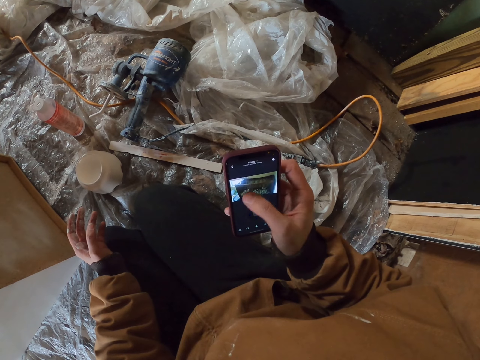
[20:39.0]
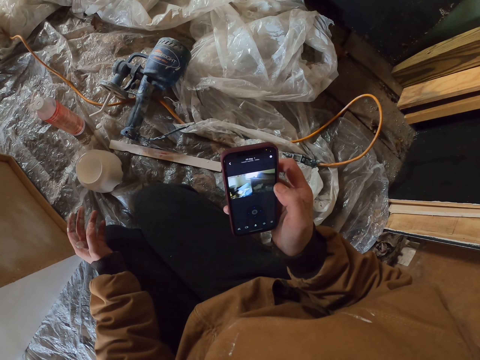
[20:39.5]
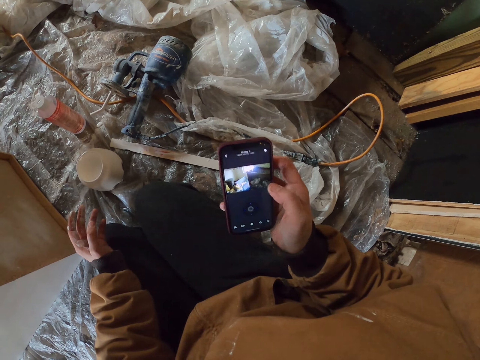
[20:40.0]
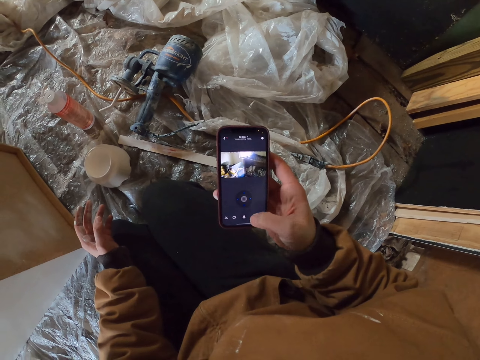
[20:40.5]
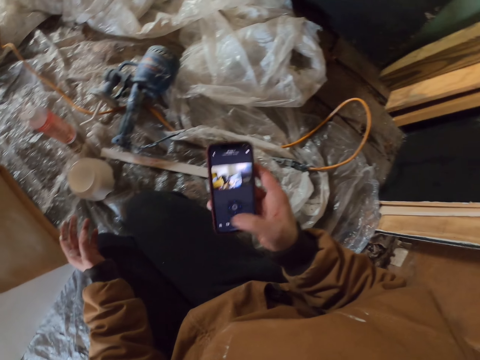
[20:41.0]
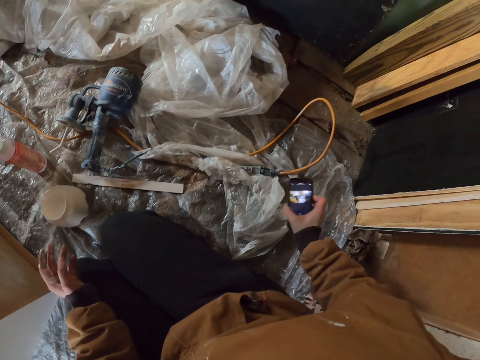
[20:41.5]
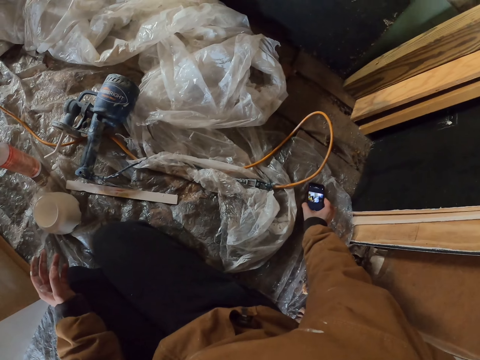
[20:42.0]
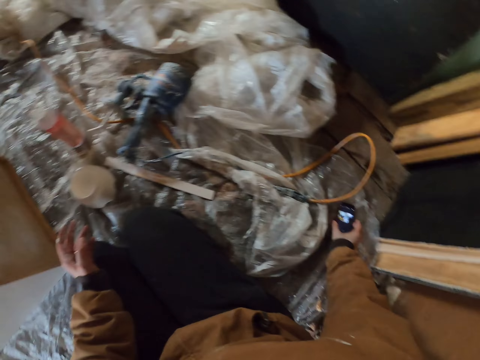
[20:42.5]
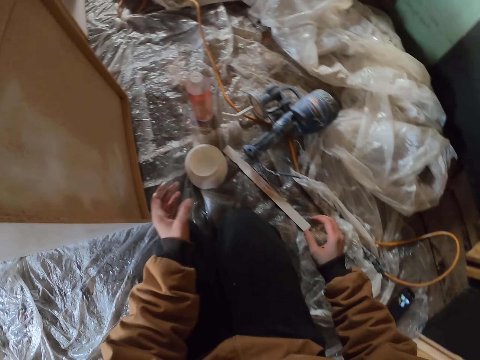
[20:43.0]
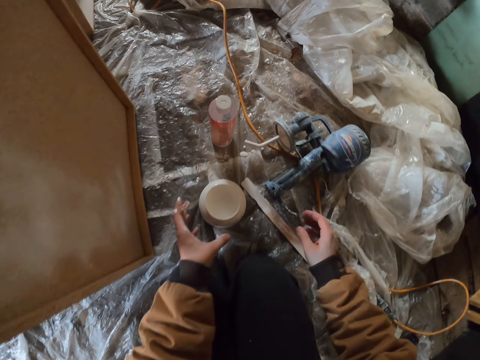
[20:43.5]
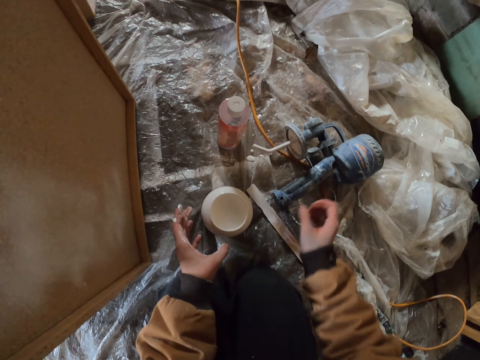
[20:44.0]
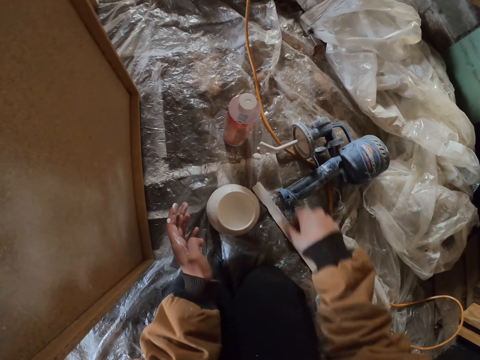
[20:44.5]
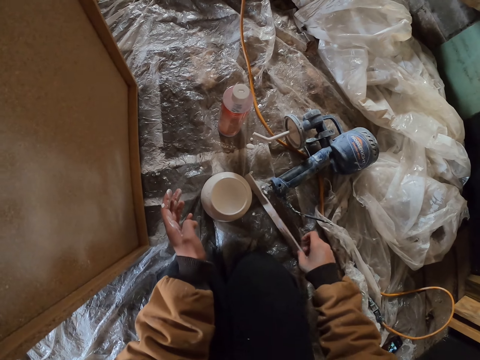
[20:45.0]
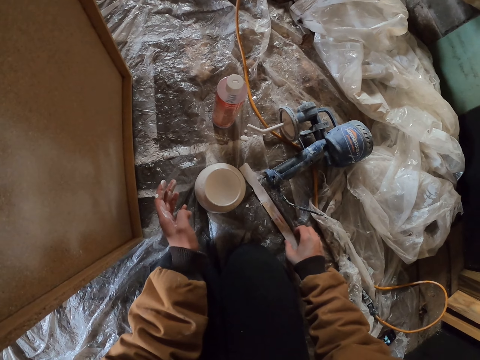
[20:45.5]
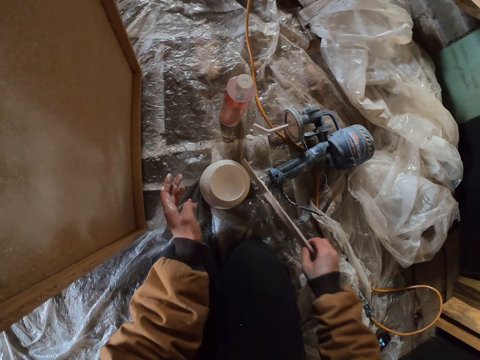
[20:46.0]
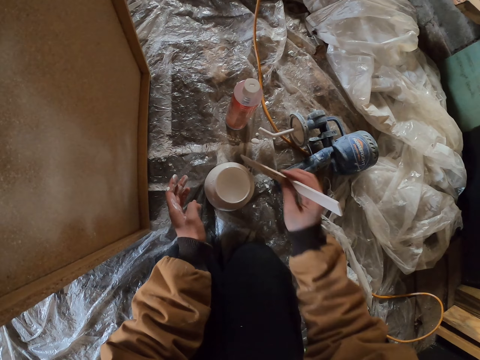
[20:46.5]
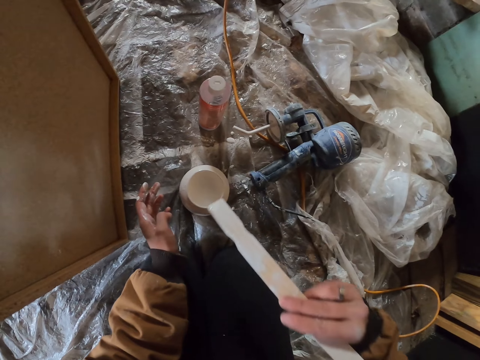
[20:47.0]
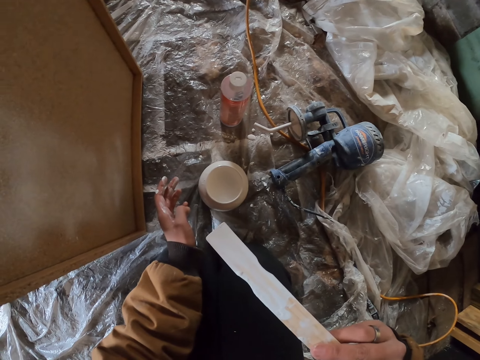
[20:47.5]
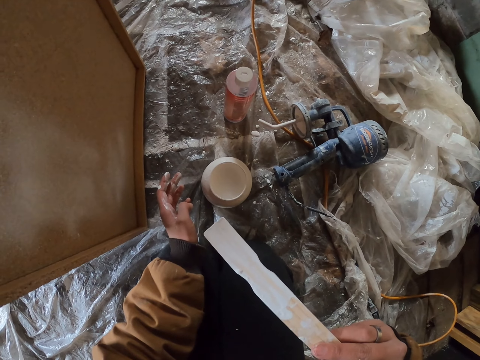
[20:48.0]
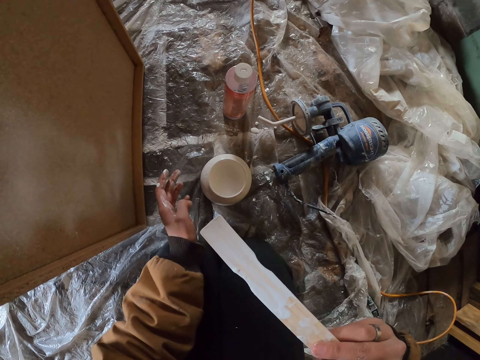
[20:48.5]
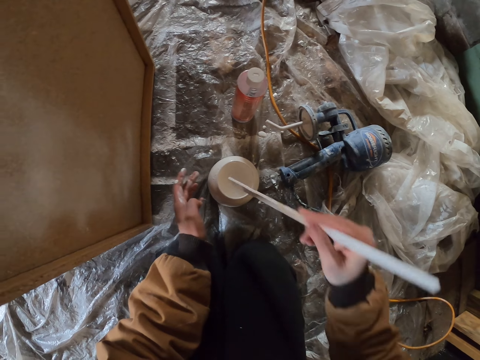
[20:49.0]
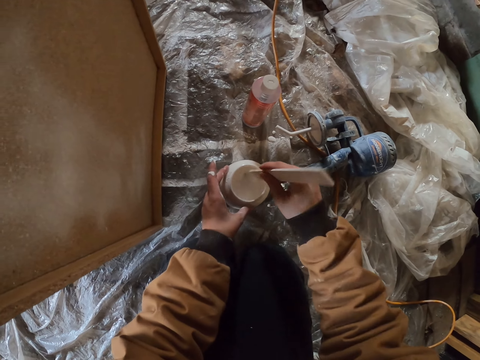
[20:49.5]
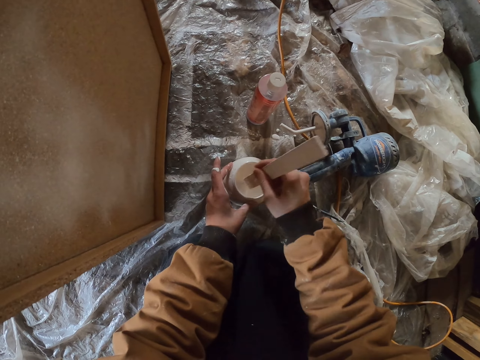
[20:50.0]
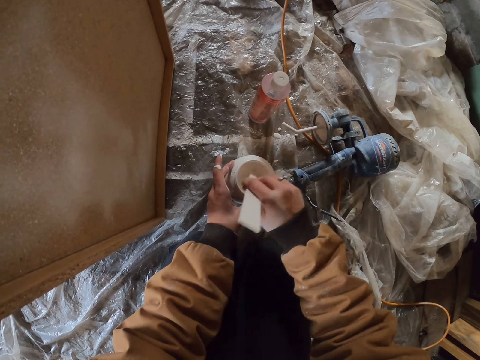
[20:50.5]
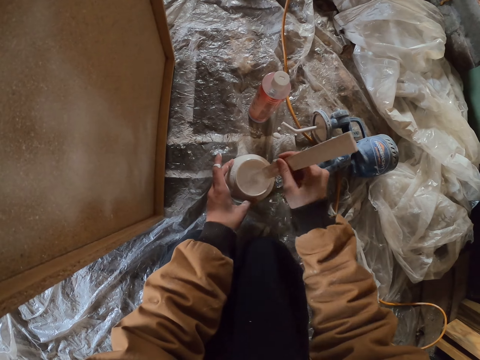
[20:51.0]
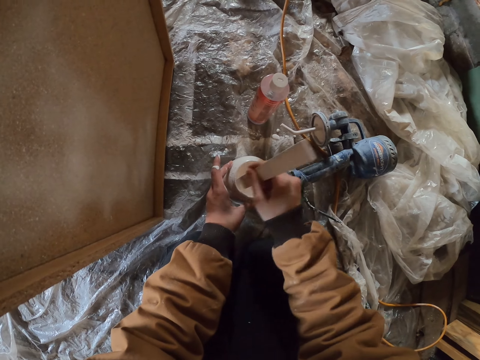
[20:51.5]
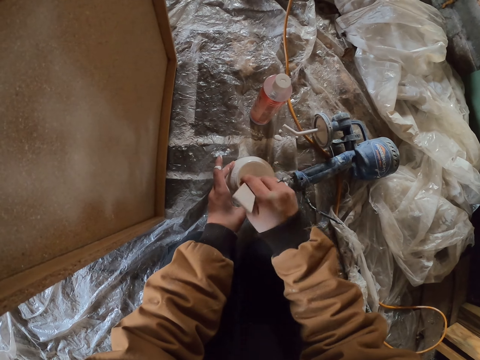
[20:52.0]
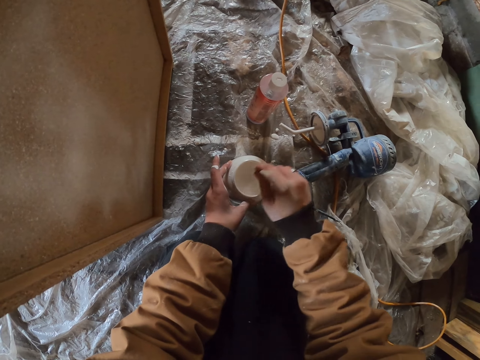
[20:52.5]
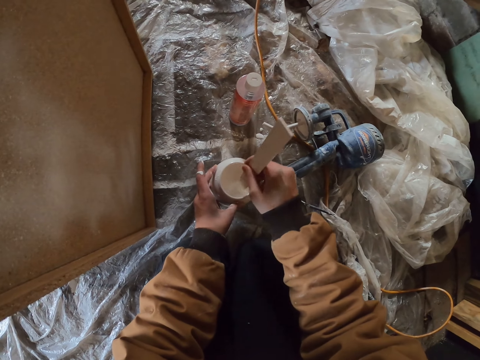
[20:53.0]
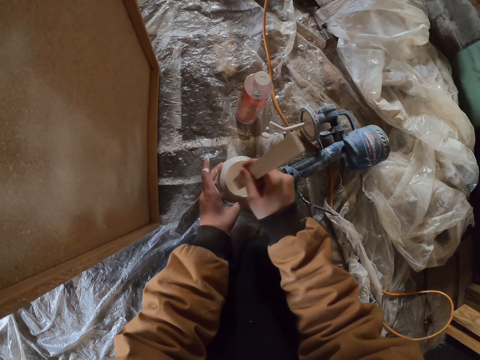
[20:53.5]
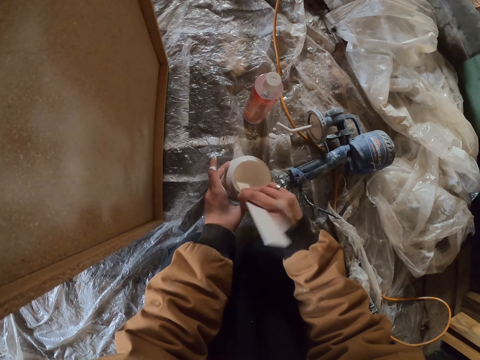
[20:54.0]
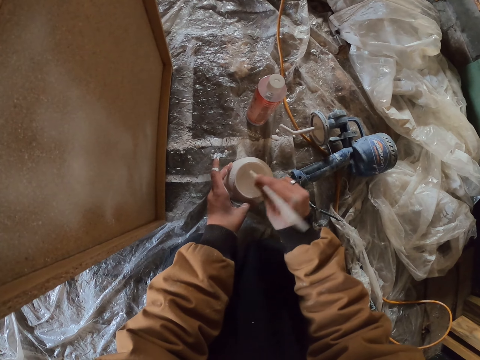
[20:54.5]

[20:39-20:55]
The camera wearer puts the mobile phone down. They move their hands. They pick up a piece of wood or stick from the floor. They hold the stick. They stare at the piece of wood. They stir the paint in the container with the piece of wood.

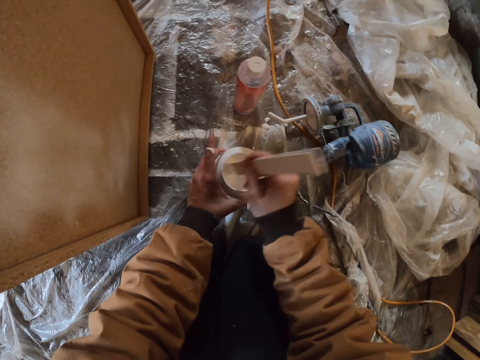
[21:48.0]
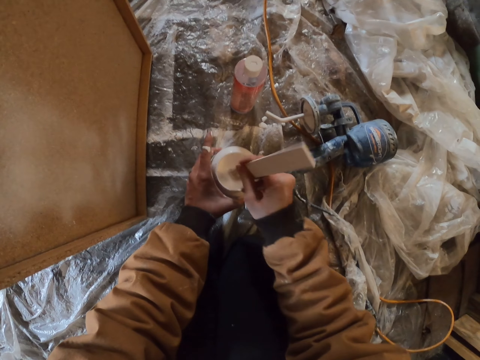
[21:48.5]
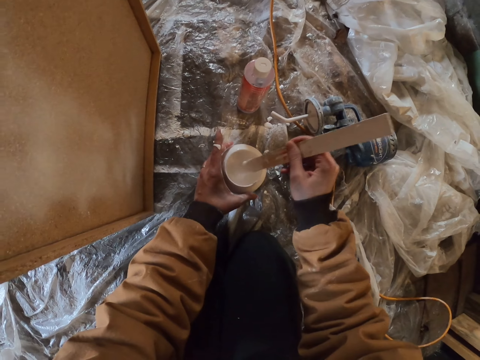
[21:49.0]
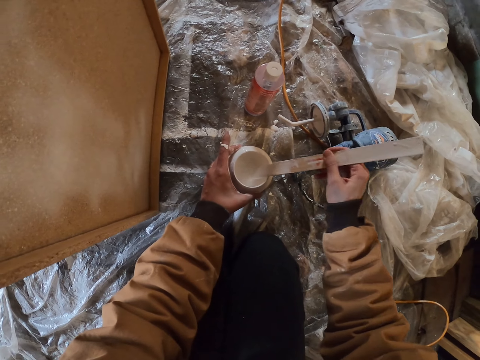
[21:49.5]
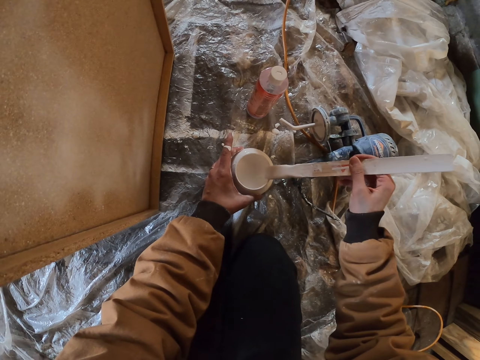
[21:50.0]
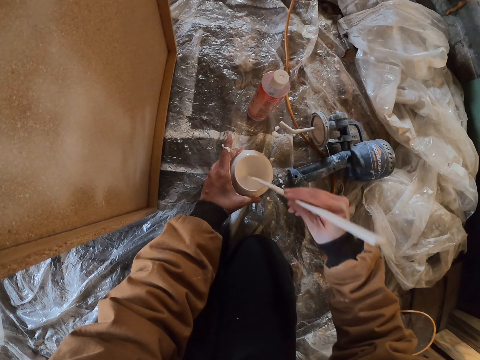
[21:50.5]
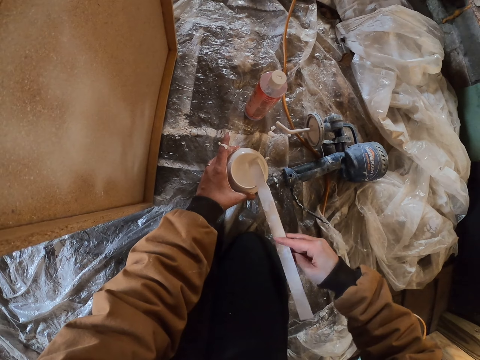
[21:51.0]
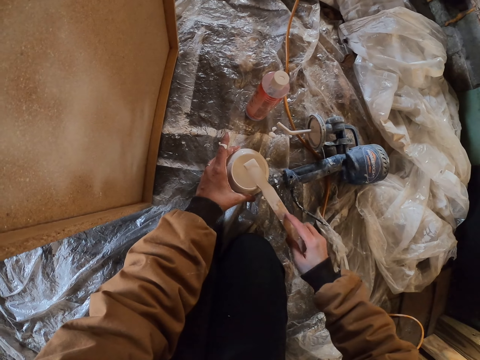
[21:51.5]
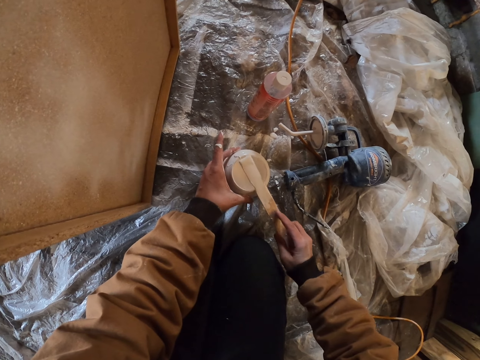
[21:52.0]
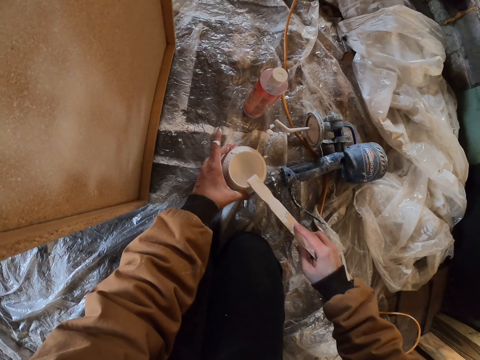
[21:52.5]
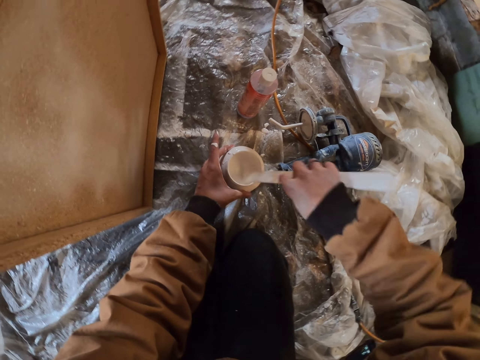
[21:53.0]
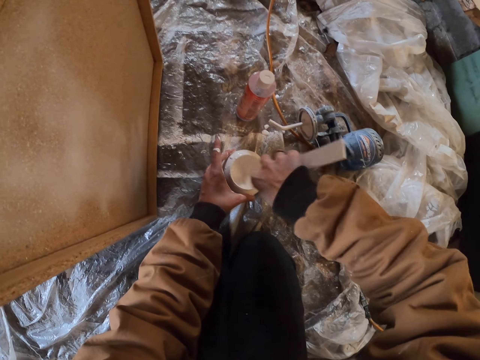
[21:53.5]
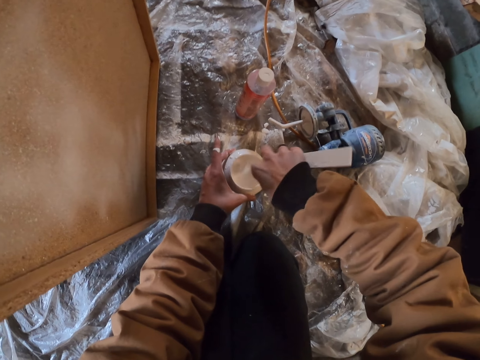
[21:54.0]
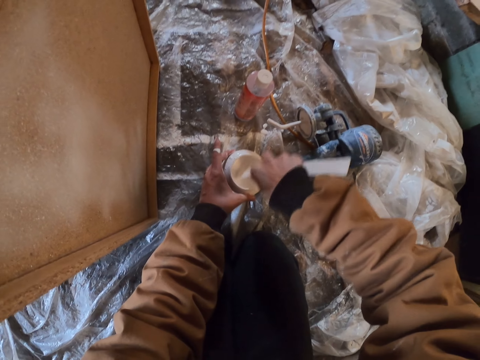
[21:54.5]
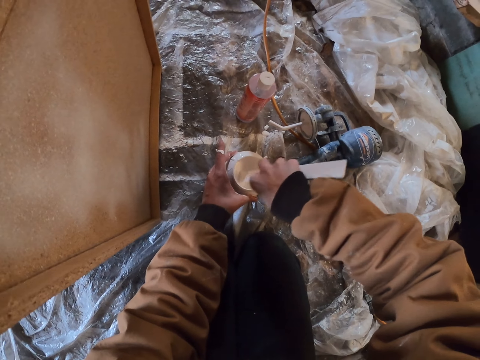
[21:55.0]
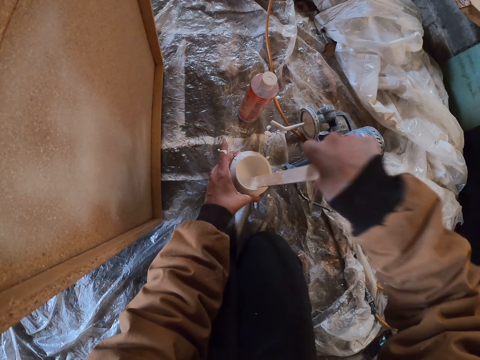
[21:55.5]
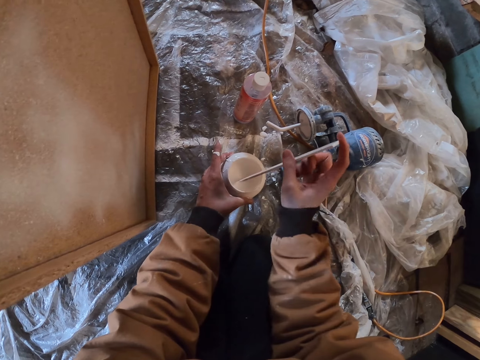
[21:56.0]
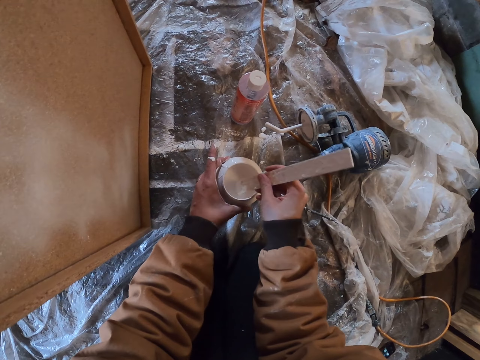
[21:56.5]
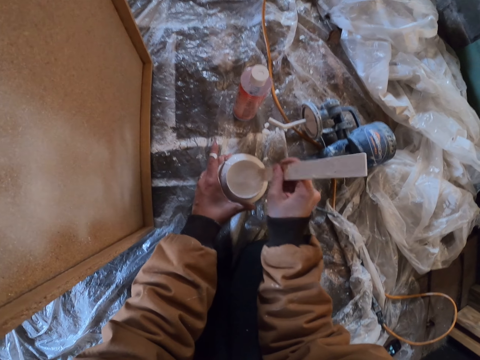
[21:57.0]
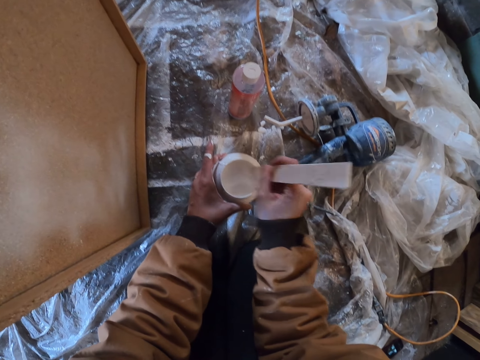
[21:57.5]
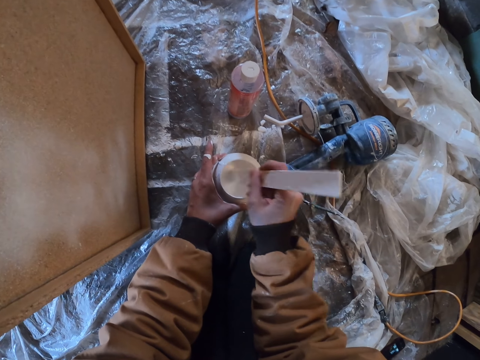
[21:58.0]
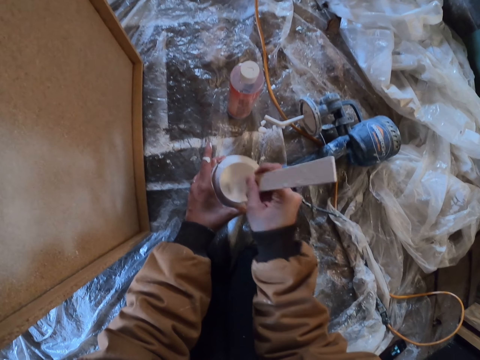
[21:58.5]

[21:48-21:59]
The camera wearer removes excess paint. They mix the paint.
